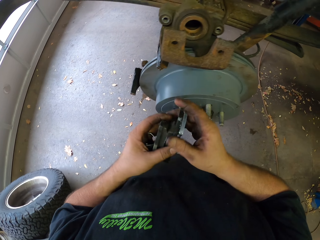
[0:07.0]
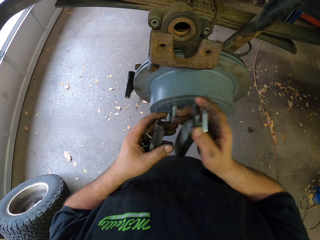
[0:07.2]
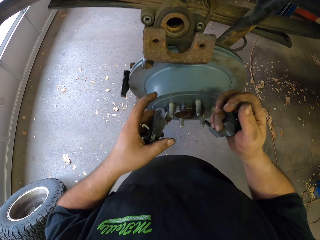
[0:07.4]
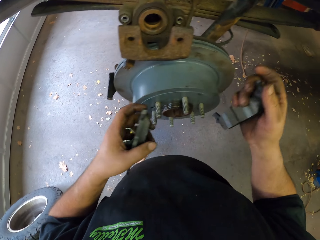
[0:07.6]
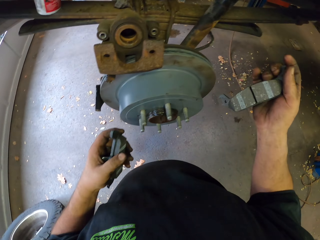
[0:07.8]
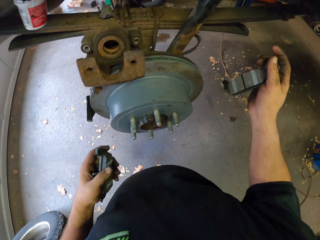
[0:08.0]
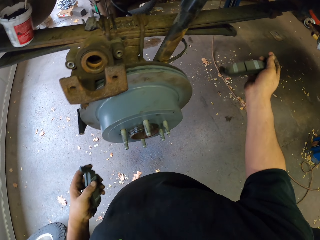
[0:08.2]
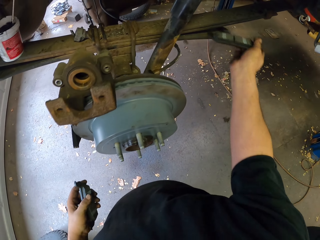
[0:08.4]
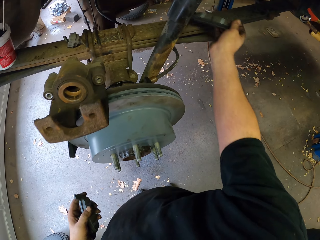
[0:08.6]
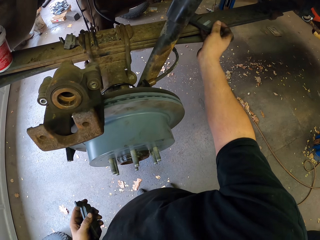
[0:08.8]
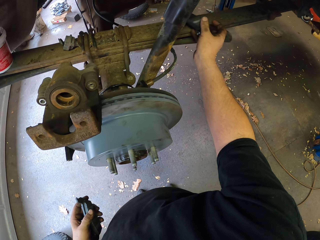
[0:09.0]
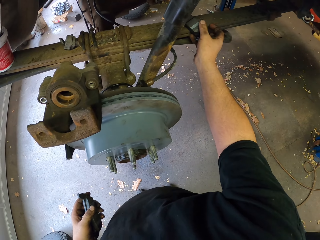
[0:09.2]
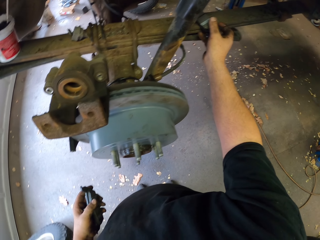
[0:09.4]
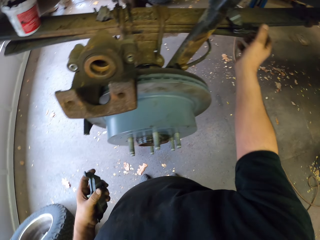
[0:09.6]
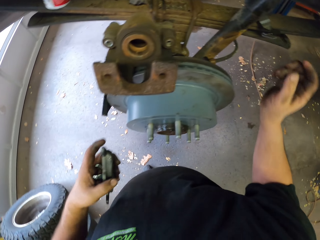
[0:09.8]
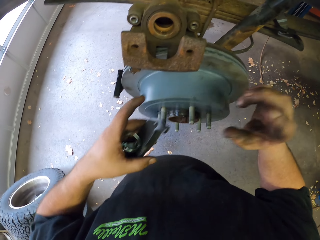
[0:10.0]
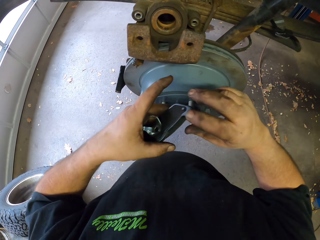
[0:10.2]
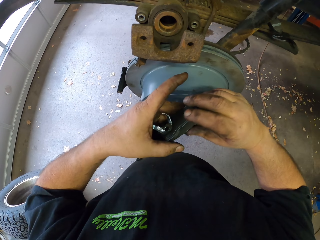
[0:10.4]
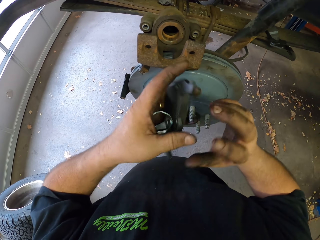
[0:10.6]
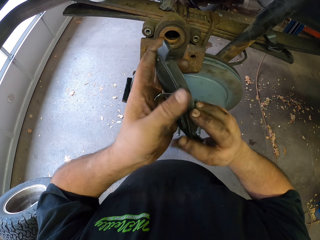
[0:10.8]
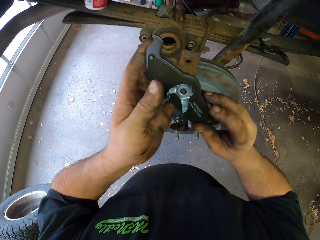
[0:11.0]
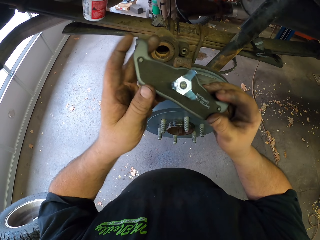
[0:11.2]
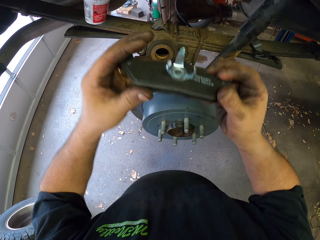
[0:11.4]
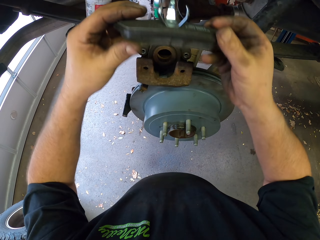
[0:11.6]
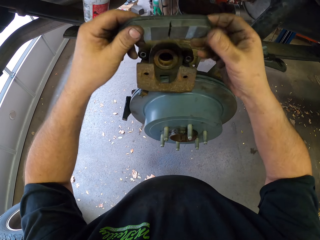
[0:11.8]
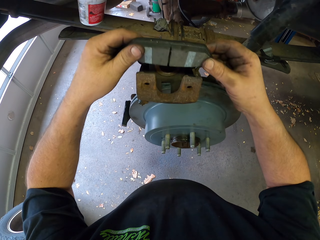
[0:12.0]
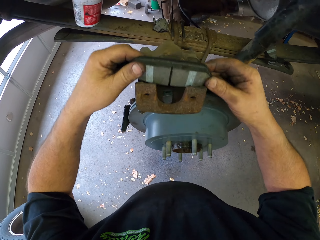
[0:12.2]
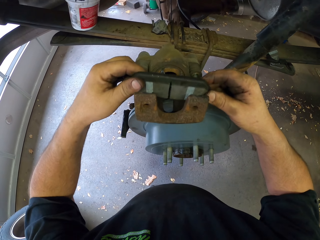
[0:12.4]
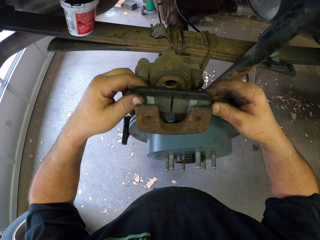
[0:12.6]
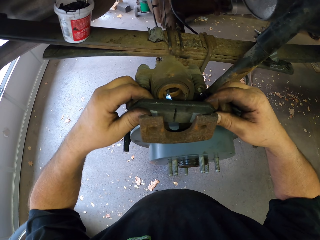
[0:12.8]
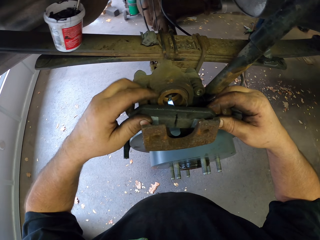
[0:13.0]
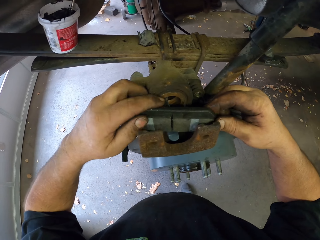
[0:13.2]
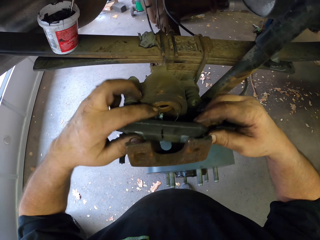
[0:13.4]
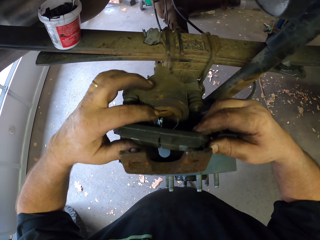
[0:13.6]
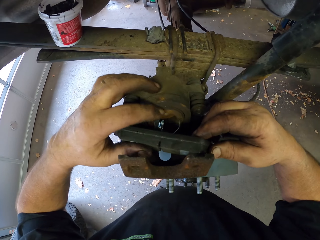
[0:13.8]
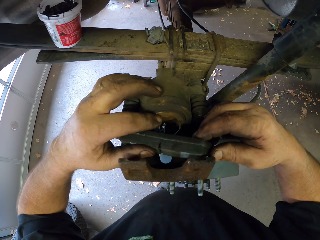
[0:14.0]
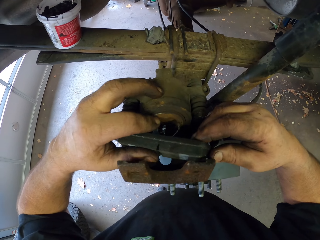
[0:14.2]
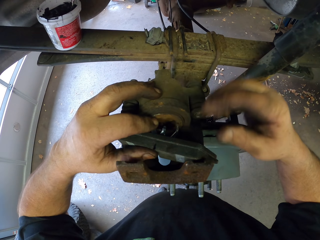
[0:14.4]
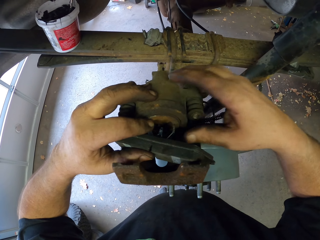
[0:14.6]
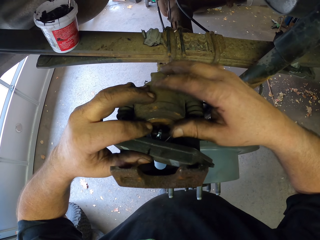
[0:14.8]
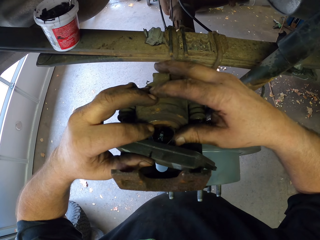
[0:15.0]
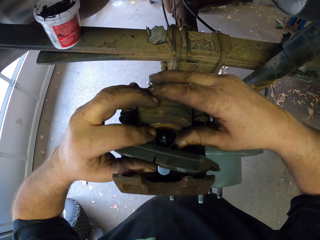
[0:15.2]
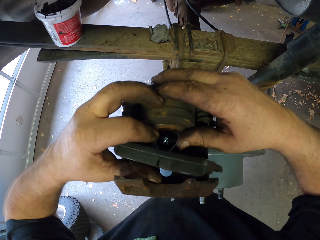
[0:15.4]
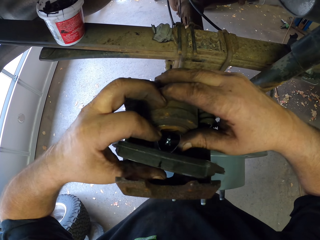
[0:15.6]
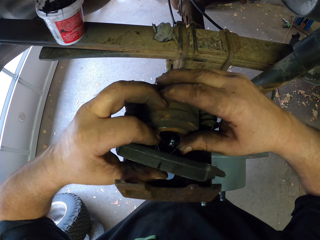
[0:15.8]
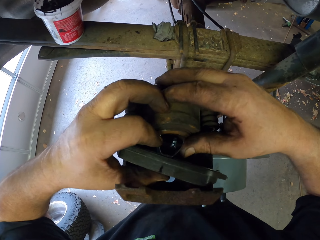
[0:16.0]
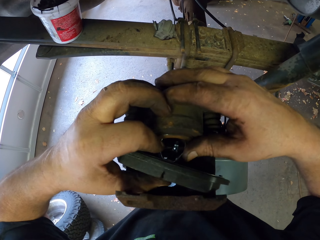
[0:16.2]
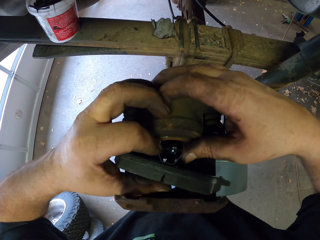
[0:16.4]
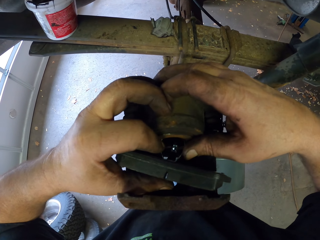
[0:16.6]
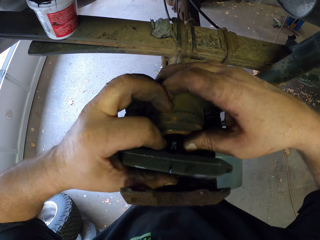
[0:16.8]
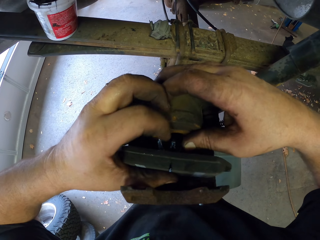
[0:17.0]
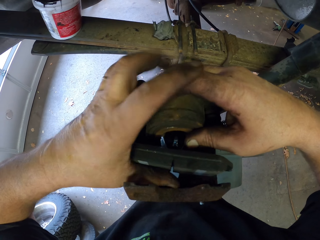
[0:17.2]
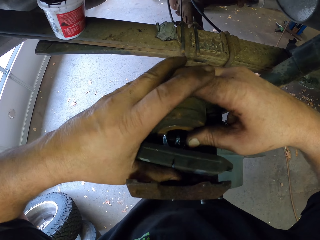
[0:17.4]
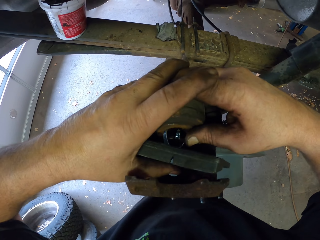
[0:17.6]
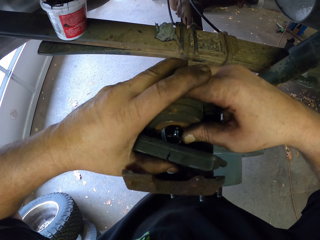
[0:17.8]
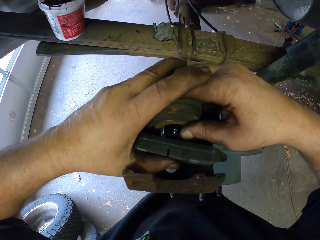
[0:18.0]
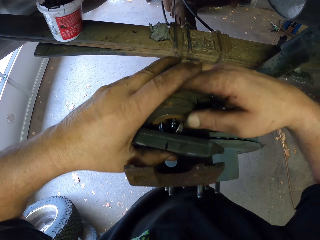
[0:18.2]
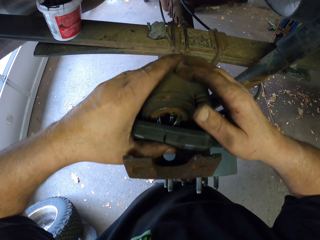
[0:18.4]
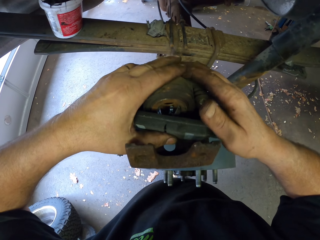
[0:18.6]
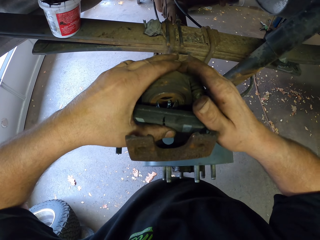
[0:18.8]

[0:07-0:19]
The camera wearer puts the brake on the metal steel. They fix the brake in the brake pad. They work on the car.

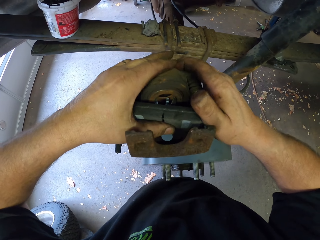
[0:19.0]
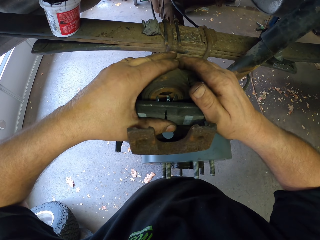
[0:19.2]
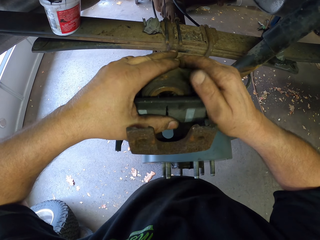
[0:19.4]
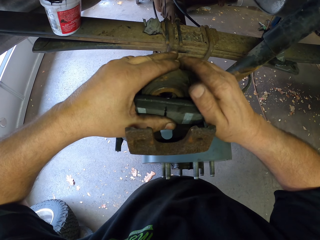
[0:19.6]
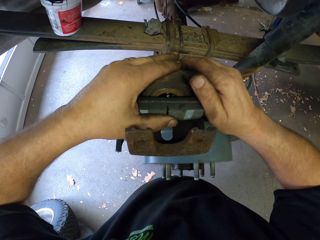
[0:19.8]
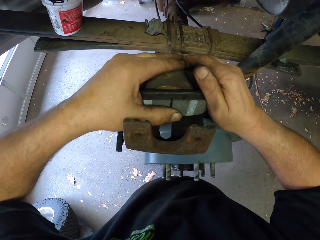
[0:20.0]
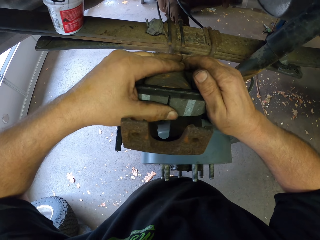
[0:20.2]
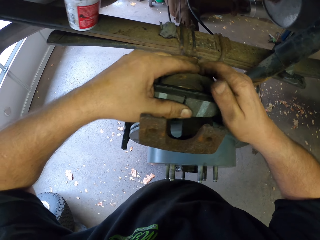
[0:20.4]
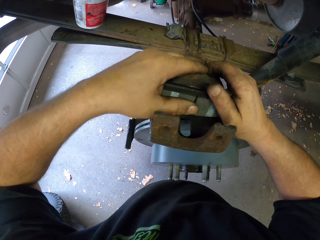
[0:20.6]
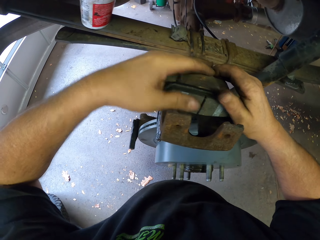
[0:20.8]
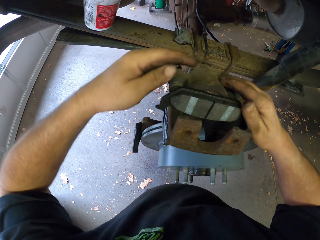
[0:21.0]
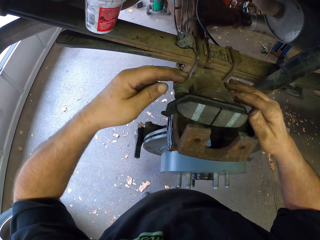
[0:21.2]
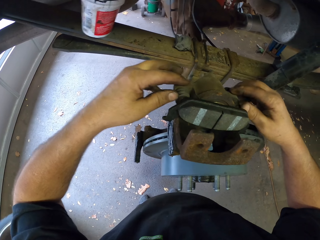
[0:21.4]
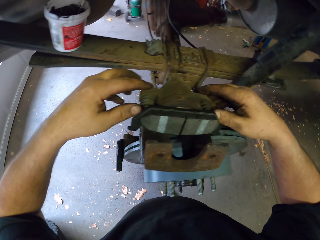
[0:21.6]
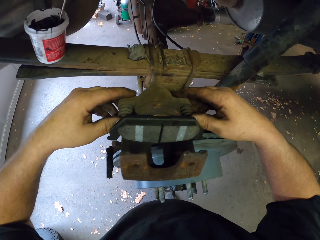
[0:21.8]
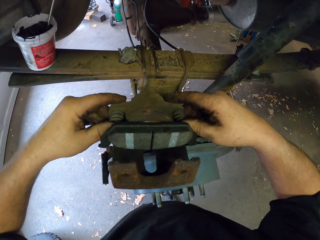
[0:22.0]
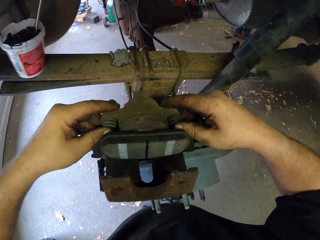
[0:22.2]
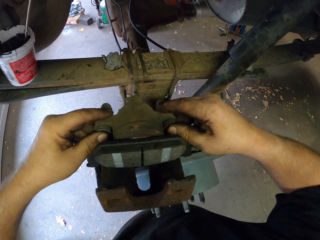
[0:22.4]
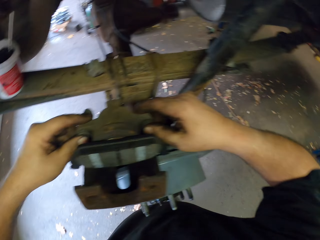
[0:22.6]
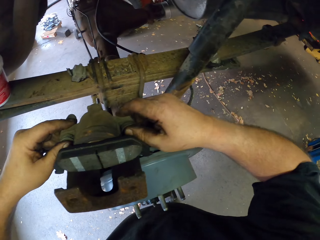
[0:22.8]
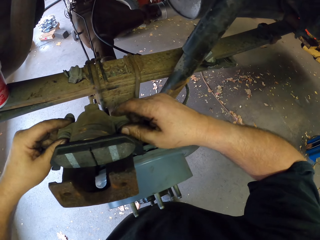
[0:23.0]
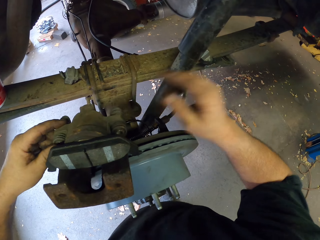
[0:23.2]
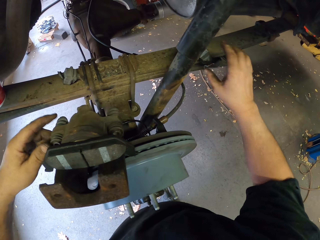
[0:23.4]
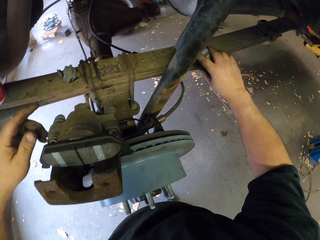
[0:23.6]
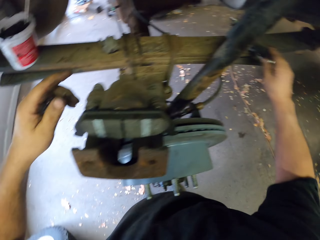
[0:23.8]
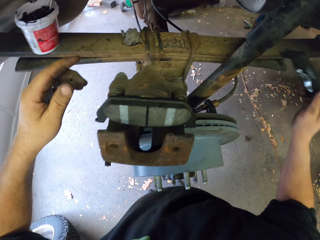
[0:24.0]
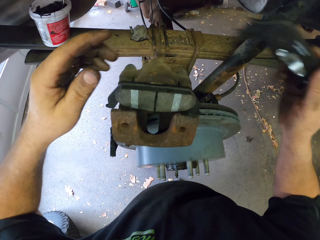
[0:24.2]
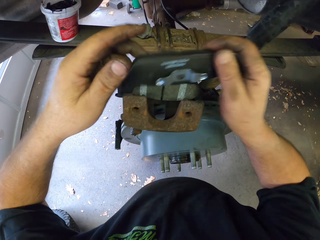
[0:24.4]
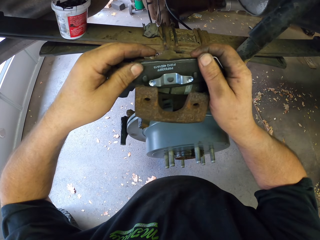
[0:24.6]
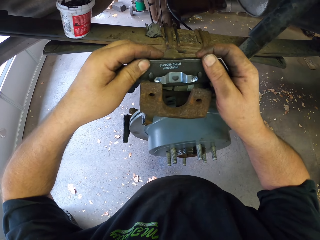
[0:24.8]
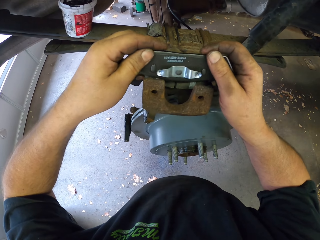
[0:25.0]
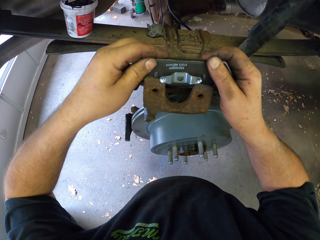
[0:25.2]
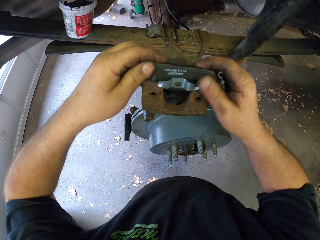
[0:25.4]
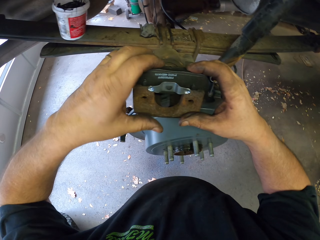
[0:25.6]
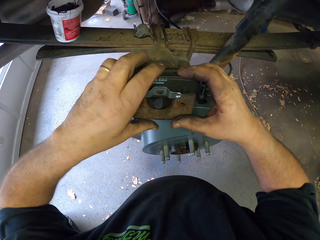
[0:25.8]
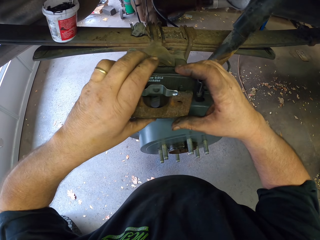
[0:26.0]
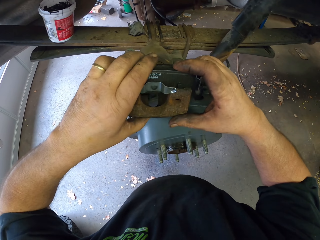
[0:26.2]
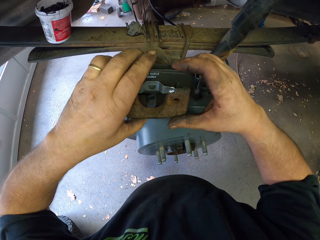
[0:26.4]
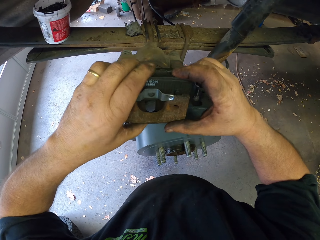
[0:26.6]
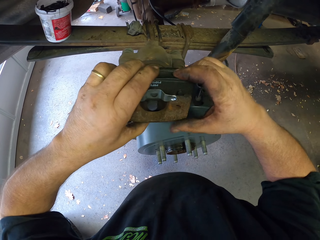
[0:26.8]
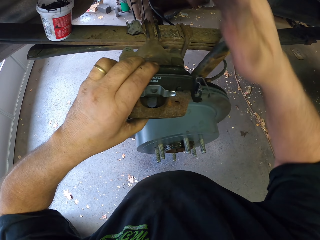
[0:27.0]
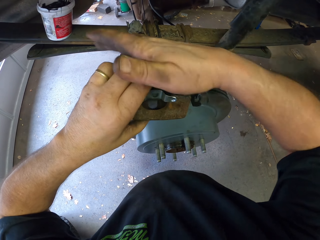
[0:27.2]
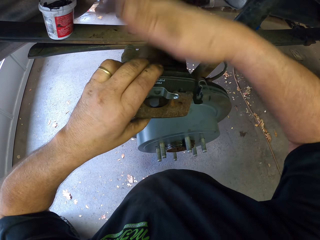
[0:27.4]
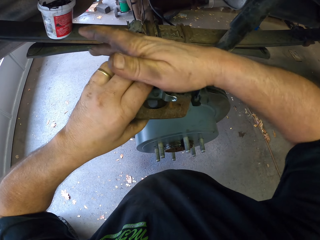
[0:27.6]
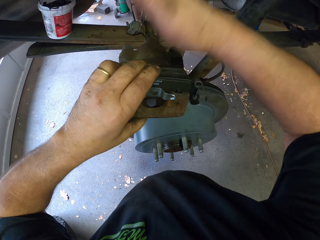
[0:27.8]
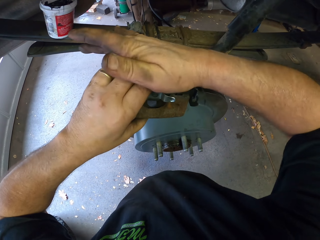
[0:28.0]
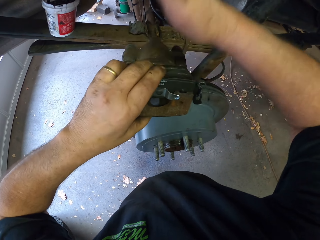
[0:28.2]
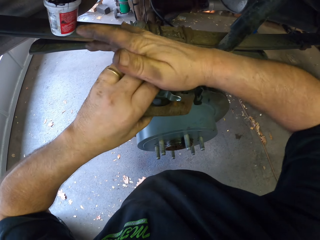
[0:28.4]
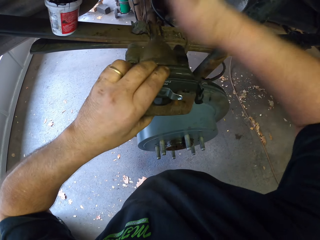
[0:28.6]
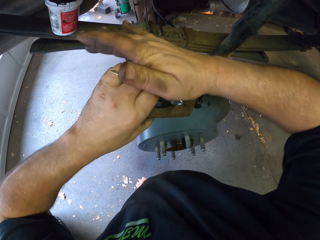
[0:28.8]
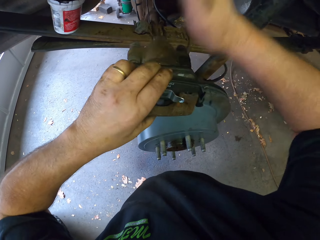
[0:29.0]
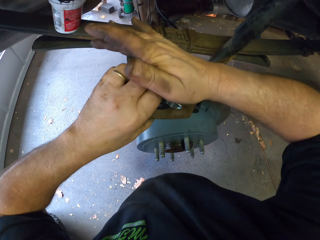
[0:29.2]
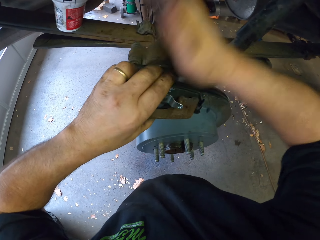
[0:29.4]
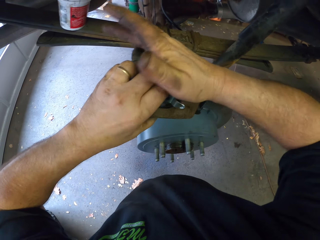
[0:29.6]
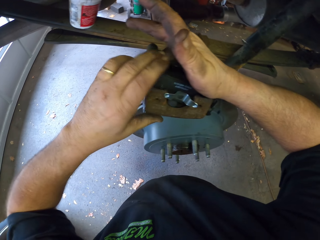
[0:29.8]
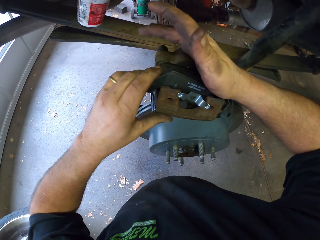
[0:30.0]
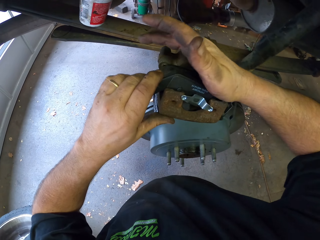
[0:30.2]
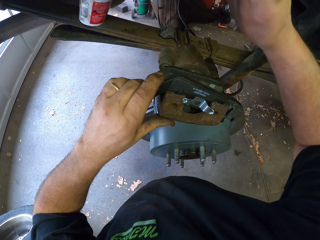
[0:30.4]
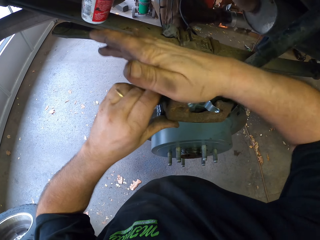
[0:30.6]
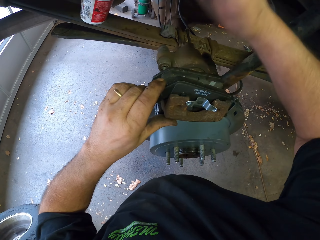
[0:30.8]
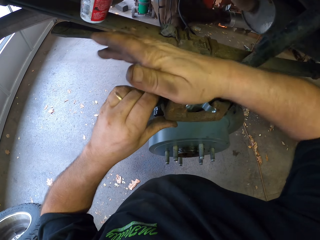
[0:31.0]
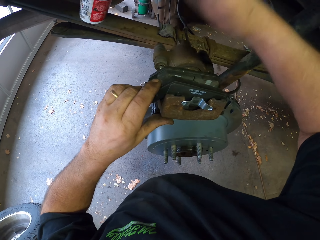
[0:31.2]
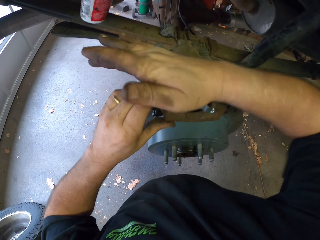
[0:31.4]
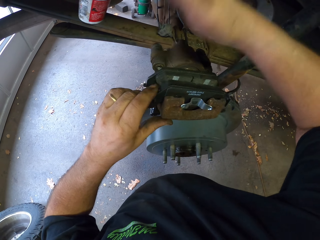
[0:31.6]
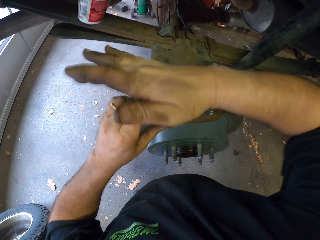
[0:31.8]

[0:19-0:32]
The camera wearer picks up the brake. They fix the brake in the brake pad. They work on the car. They hit the brake with the hand.
